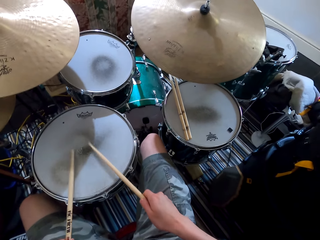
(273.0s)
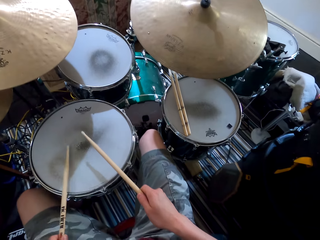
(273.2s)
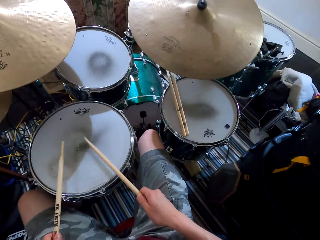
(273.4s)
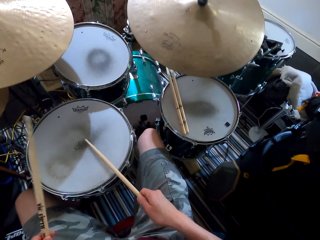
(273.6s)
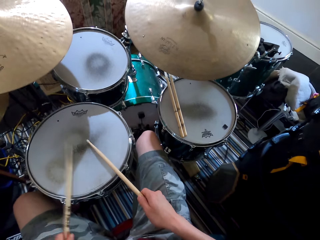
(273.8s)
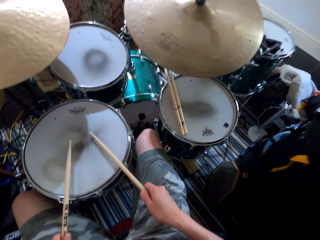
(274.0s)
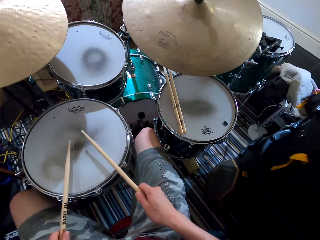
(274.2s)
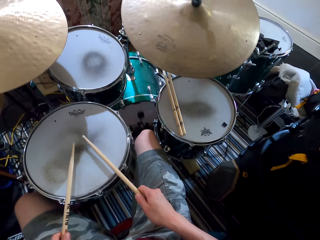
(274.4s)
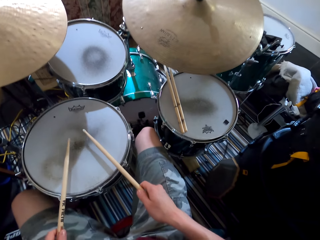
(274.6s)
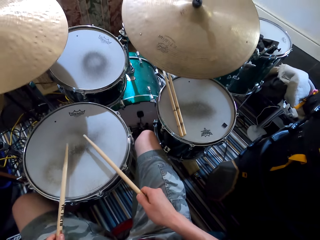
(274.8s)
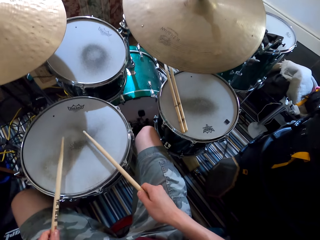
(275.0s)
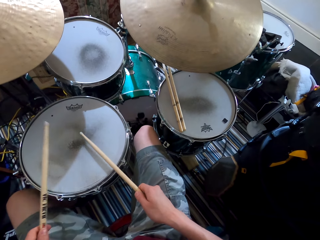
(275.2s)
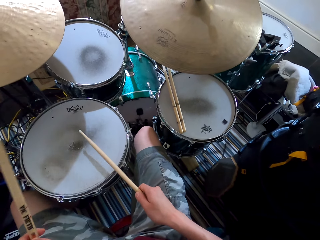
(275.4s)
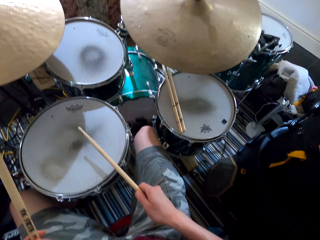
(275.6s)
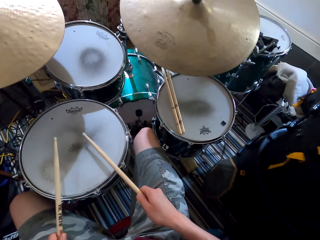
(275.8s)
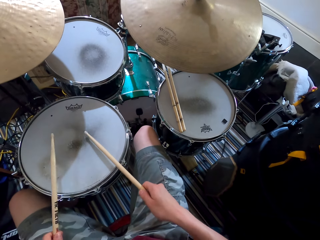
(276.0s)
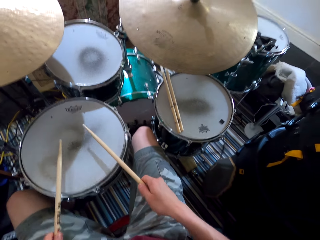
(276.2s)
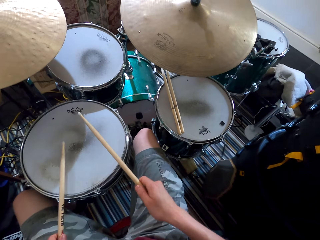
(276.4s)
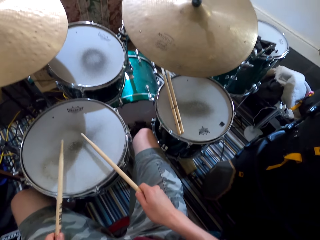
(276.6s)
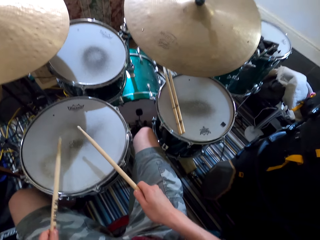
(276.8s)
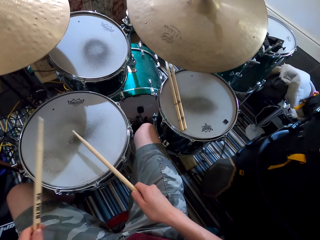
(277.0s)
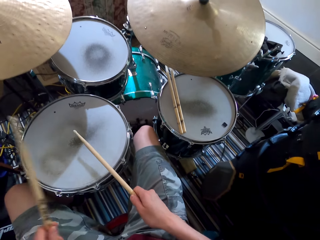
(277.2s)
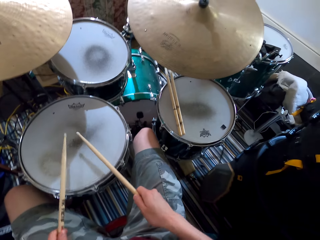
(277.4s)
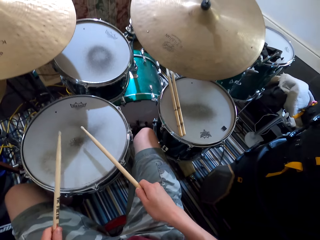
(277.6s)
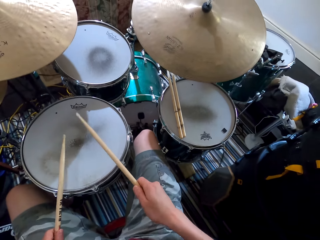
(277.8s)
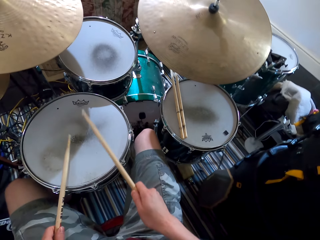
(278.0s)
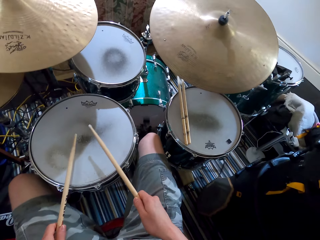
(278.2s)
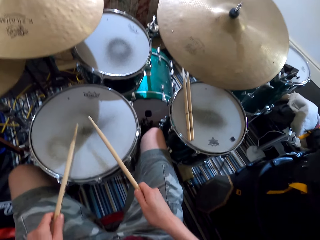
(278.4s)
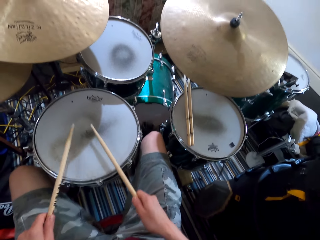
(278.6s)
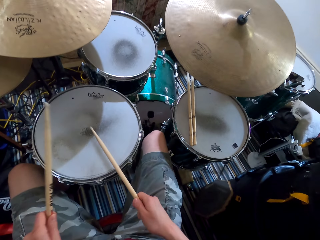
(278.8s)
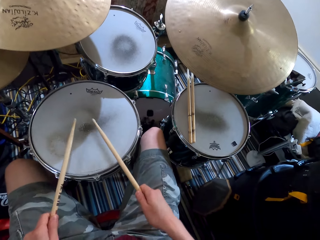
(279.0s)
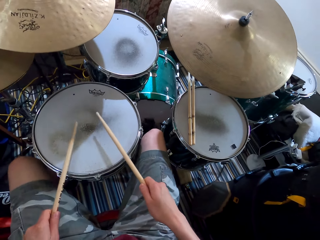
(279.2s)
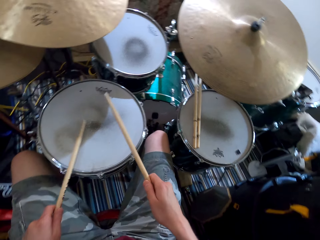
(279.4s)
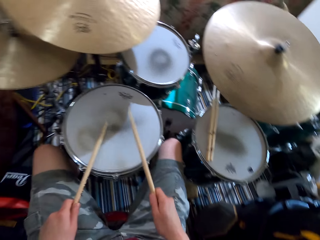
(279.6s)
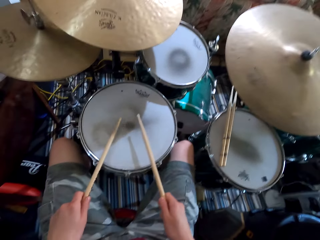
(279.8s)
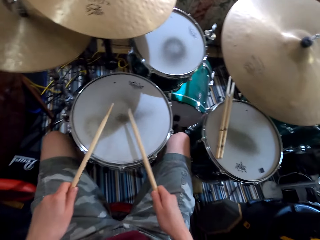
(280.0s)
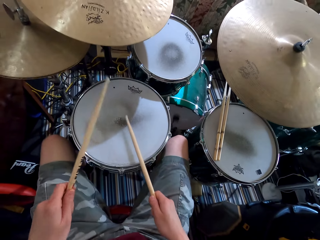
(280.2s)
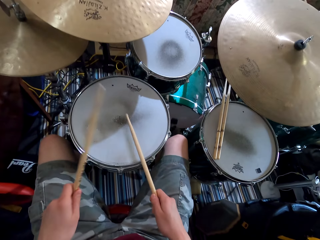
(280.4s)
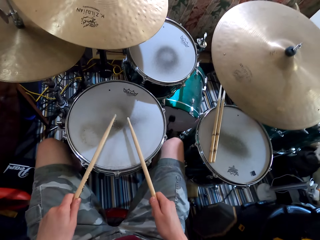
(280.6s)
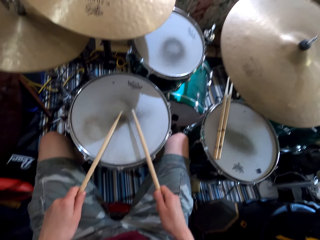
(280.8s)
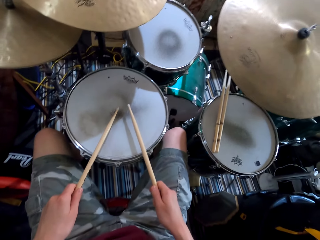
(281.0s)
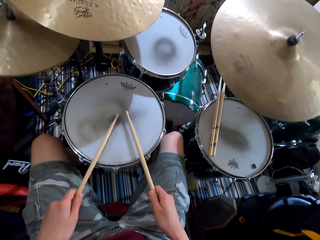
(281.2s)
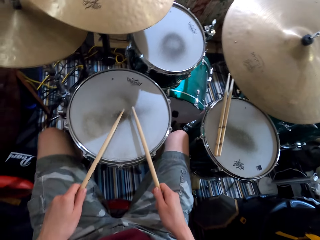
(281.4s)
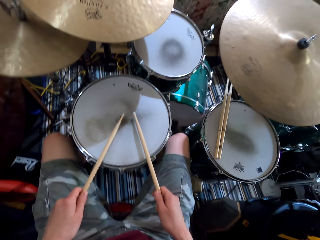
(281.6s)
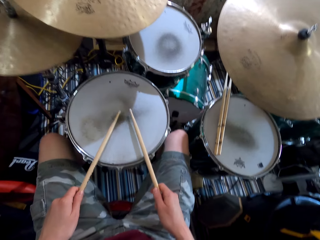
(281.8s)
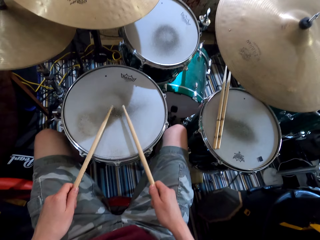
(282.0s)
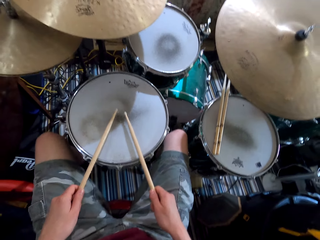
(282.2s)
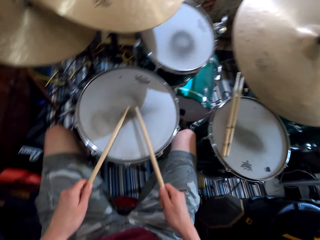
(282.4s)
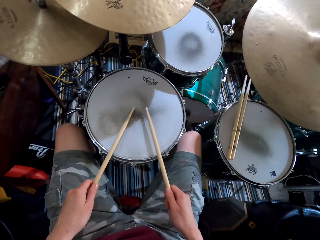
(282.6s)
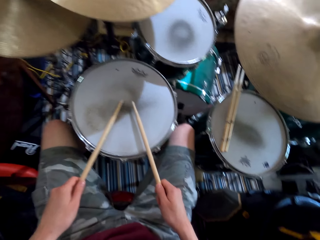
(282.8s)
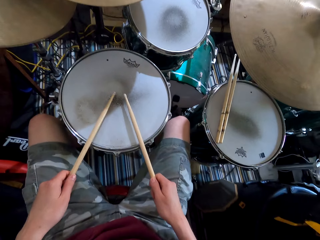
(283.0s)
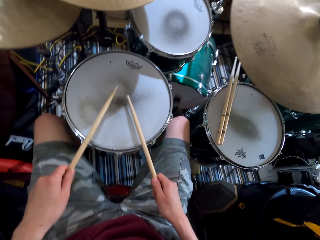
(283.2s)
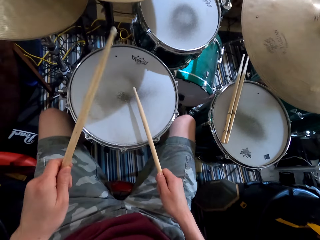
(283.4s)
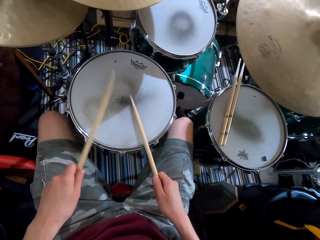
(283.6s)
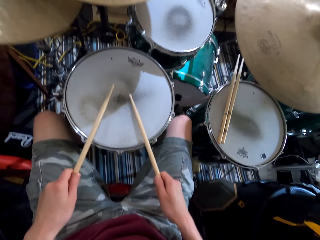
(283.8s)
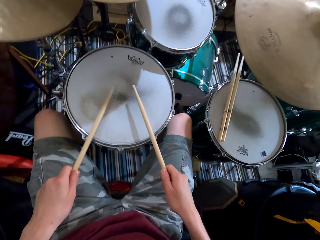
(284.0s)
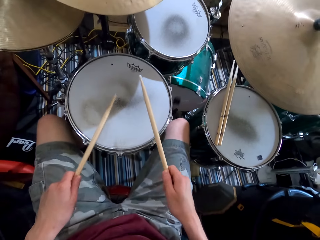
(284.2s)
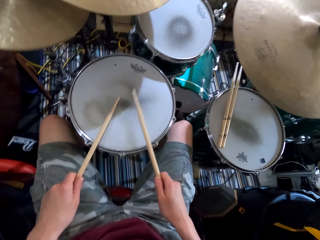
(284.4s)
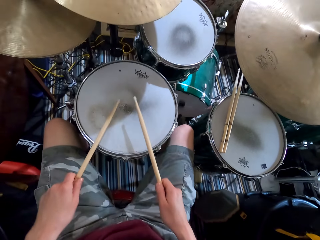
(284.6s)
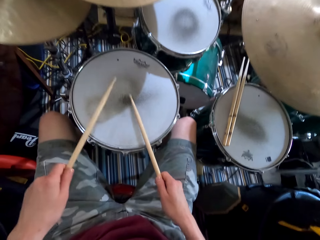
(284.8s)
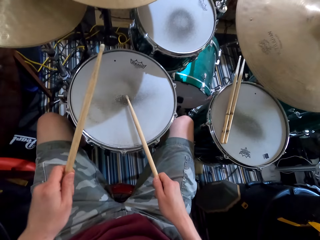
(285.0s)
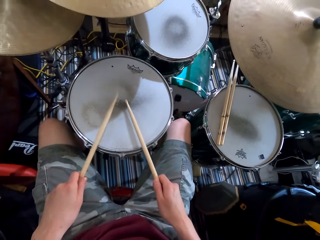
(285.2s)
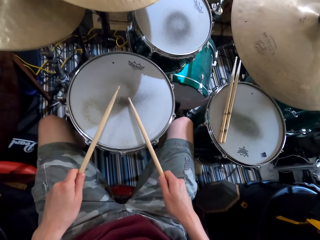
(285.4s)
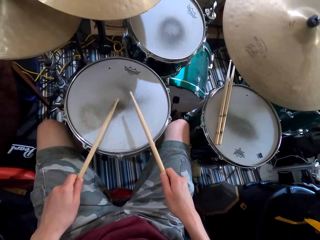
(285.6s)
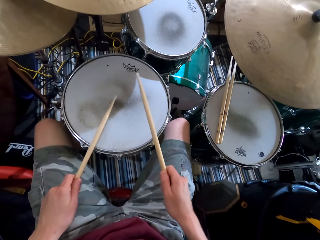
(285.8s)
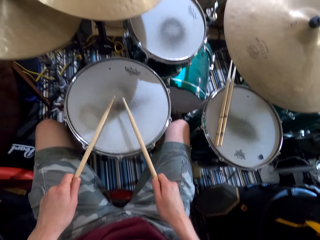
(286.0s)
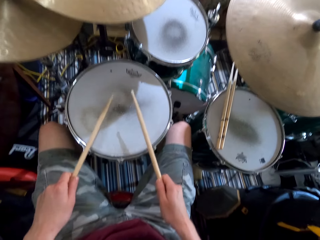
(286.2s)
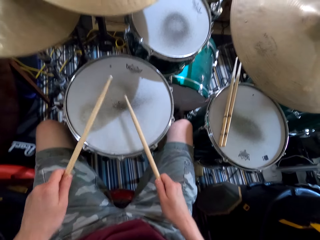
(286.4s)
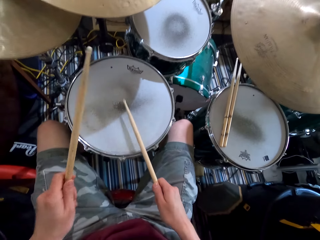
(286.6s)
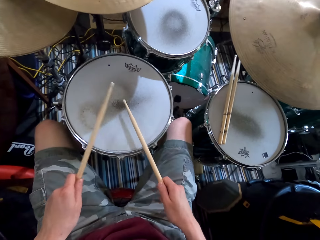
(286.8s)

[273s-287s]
The camera wearer shakes the leg. They play the drums. They shake the leg. They play the drums.

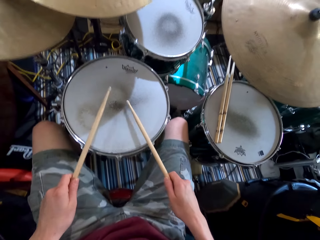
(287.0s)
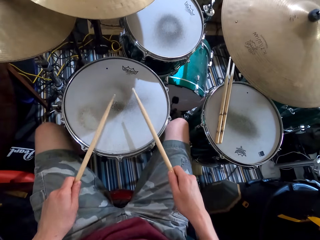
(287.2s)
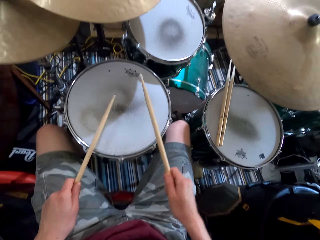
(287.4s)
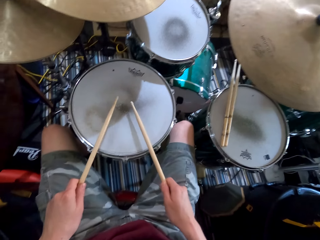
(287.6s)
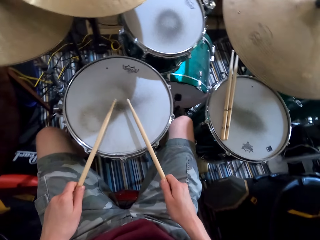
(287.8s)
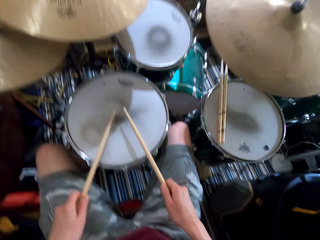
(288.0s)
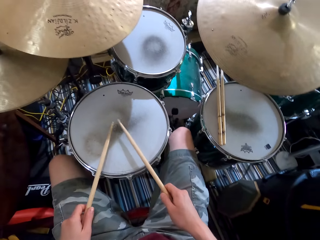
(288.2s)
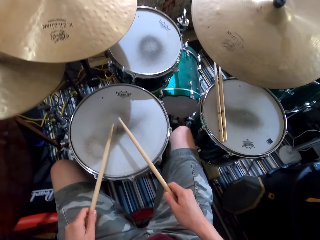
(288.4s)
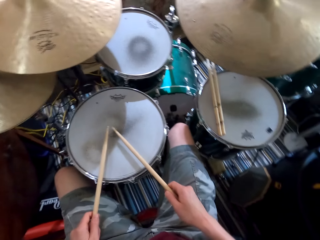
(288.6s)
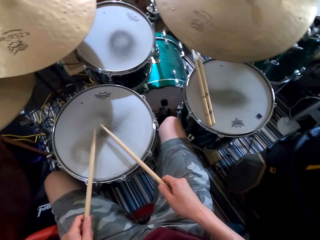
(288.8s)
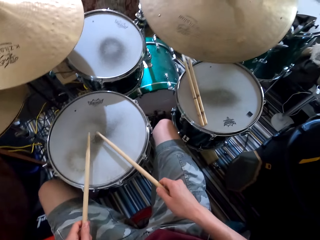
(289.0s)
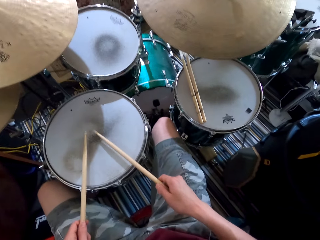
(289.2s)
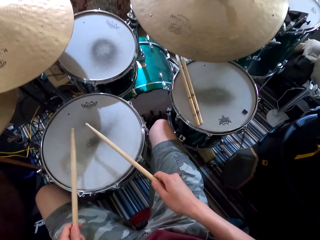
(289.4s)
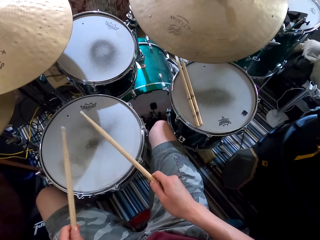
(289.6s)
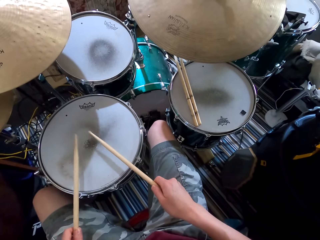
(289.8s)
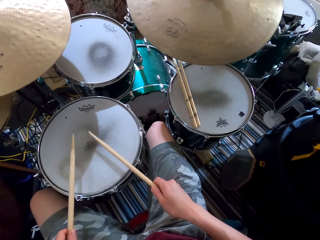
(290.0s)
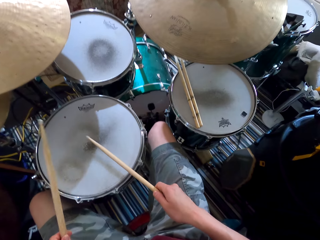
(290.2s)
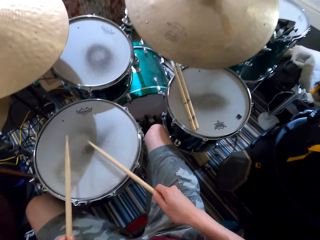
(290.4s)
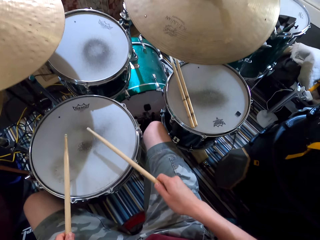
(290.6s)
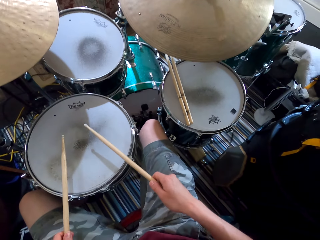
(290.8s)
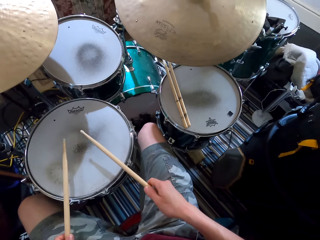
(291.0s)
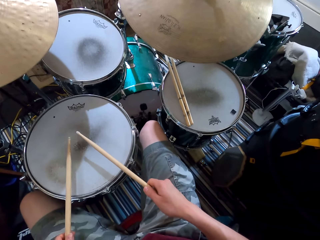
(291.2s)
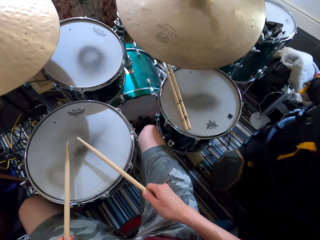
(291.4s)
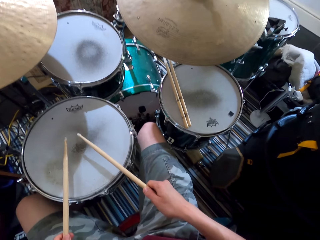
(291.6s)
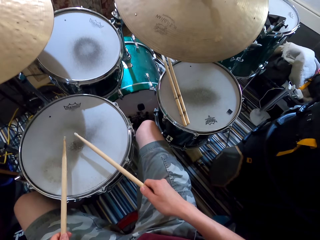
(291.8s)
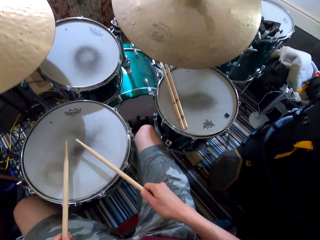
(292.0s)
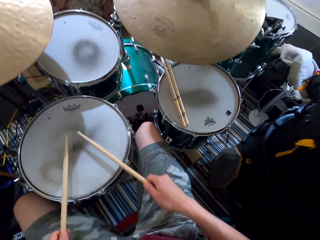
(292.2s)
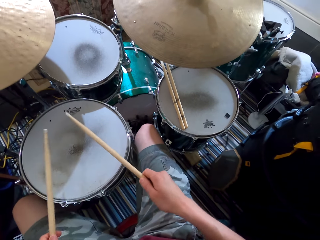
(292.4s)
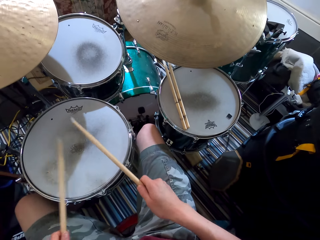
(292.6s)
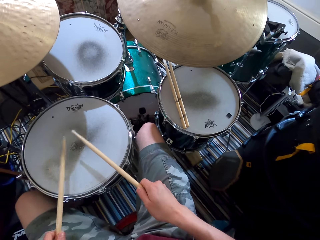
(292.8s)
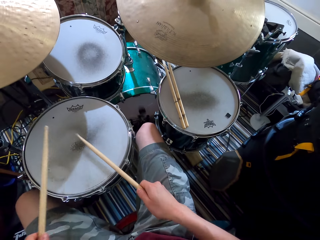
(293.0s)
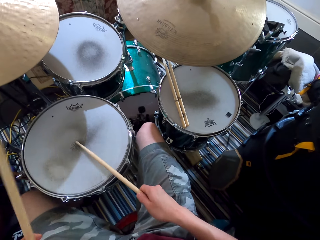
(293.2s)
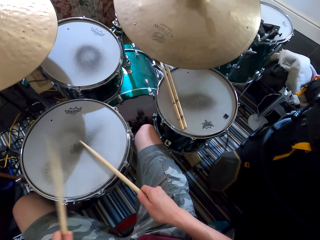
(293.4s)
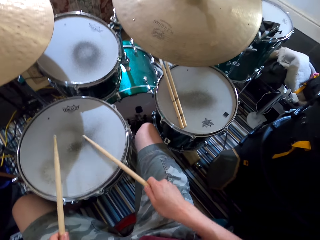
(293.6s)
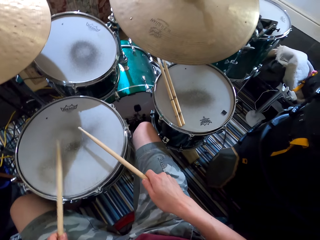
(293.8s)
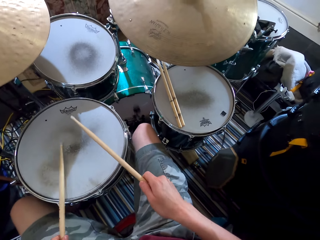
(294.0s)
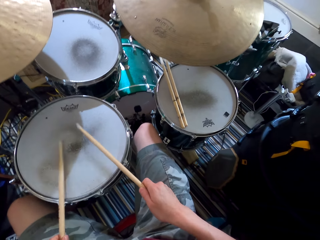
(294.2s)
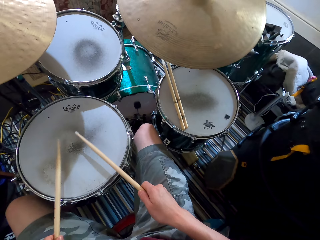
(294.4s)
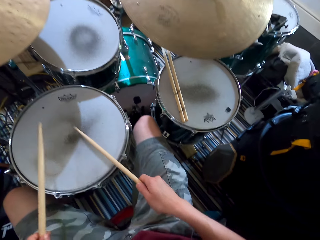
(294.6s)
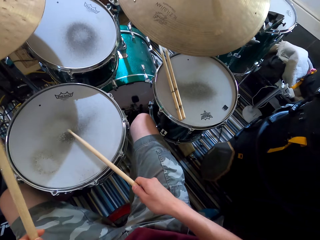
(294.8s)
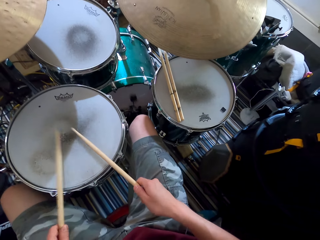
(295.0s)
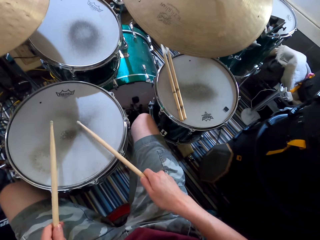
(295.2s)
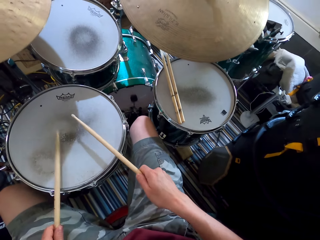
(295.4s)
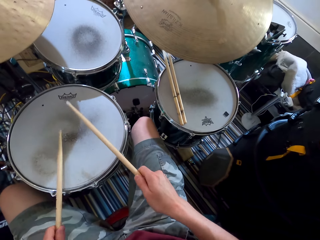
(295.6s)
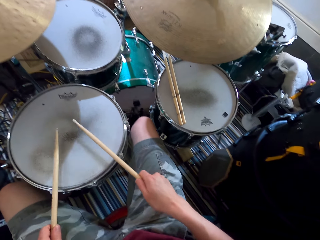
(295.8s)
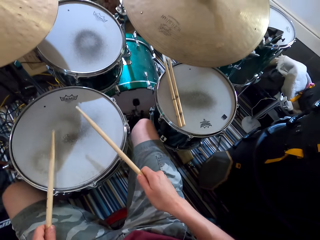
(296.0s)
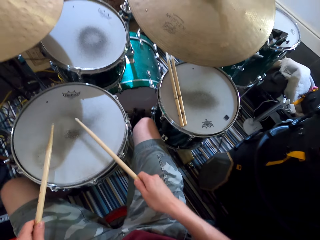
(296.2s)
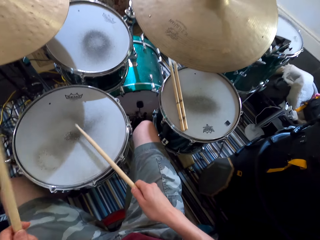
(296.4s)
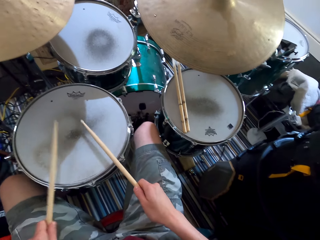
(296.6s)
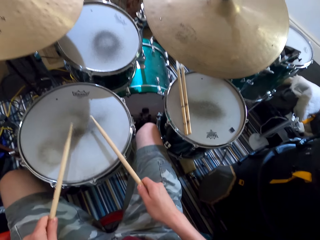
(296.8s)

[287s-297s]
The camera wearer steps on the drum machine. They play the drum. They step on the drum machine. They play the drums. They shake the legs. They play the drum.
